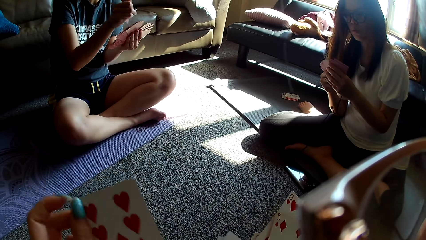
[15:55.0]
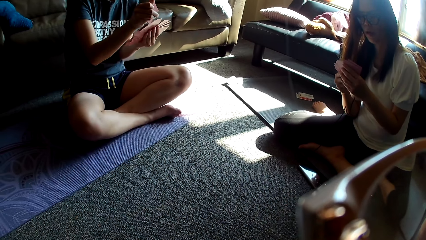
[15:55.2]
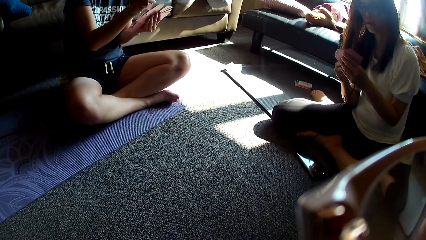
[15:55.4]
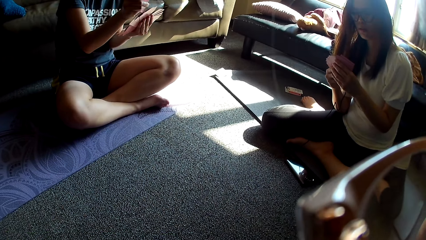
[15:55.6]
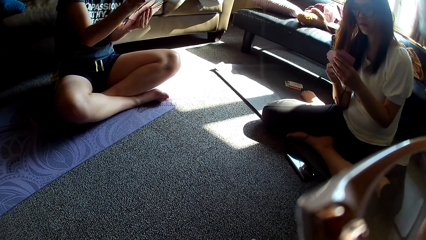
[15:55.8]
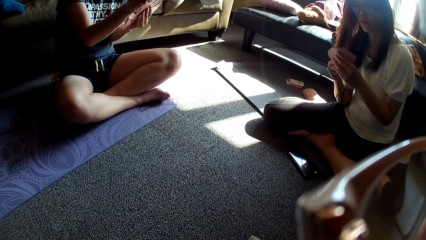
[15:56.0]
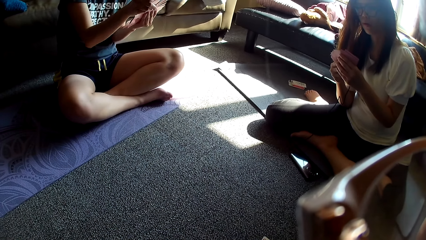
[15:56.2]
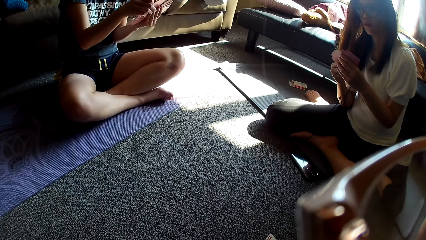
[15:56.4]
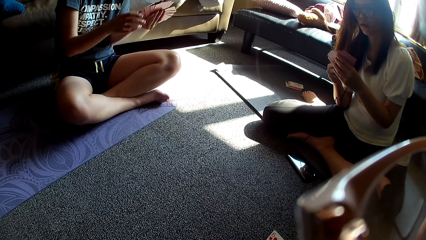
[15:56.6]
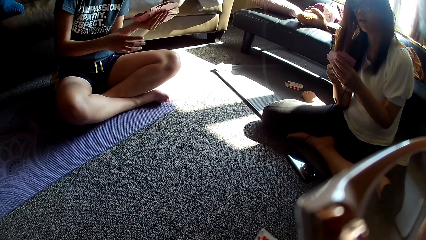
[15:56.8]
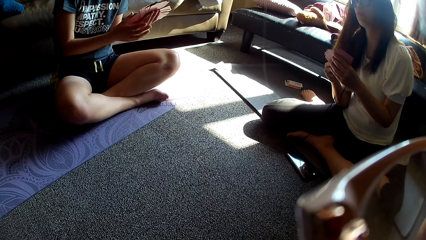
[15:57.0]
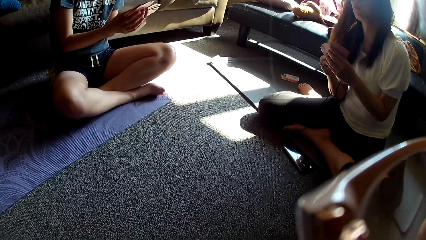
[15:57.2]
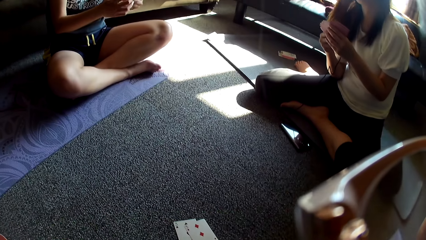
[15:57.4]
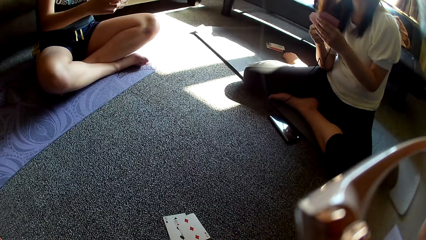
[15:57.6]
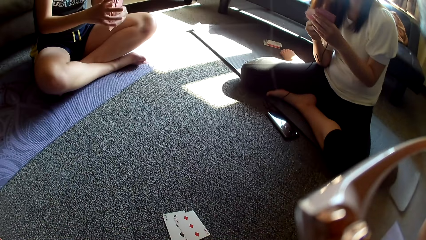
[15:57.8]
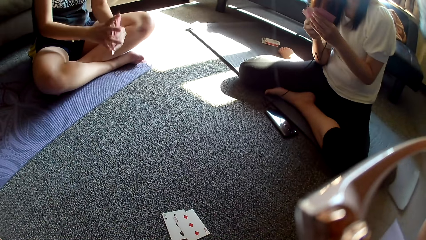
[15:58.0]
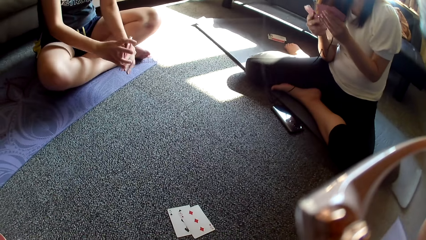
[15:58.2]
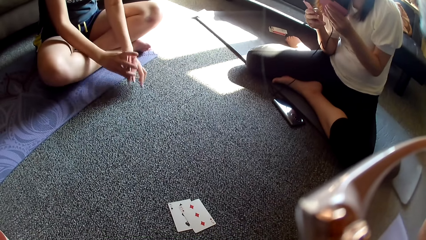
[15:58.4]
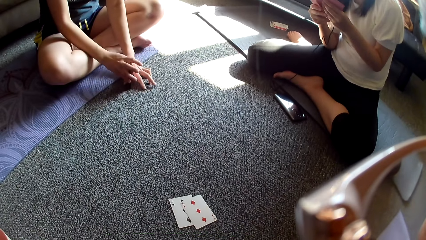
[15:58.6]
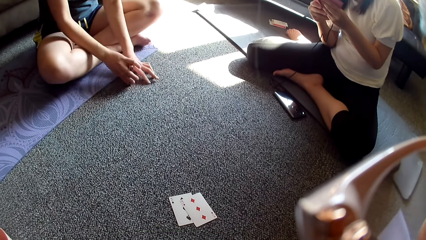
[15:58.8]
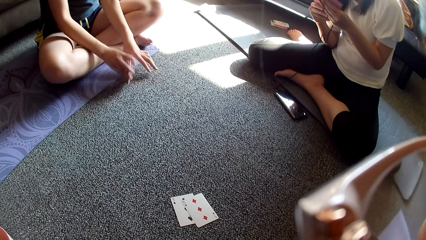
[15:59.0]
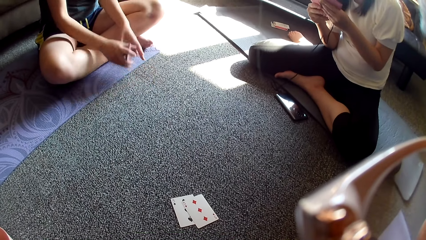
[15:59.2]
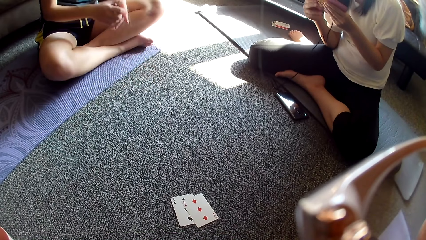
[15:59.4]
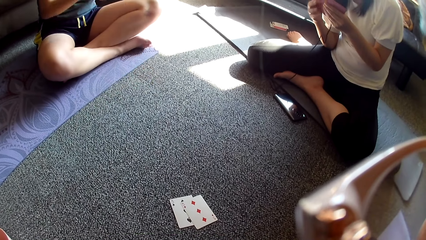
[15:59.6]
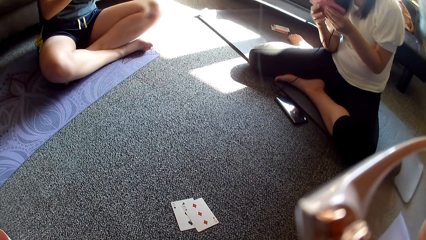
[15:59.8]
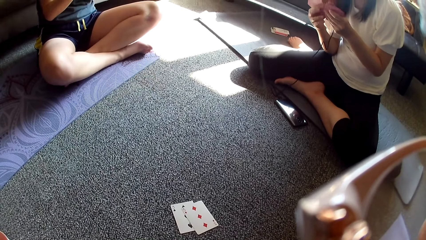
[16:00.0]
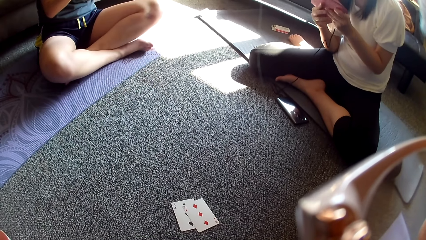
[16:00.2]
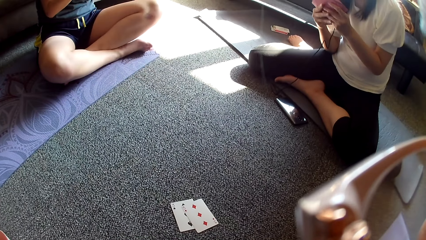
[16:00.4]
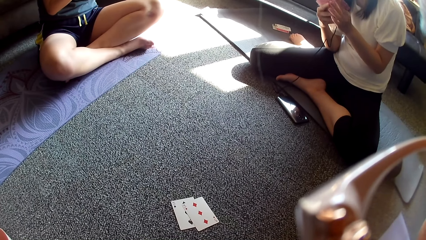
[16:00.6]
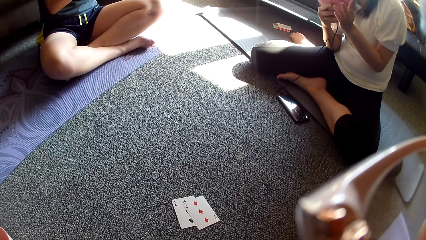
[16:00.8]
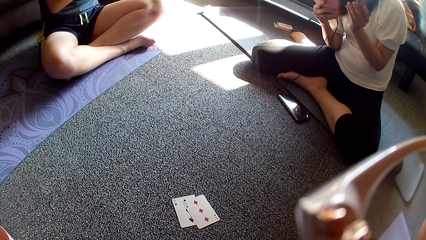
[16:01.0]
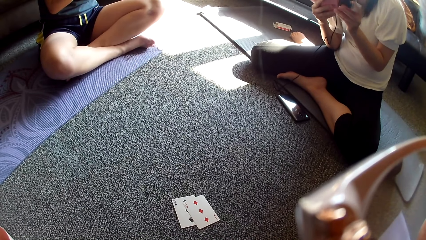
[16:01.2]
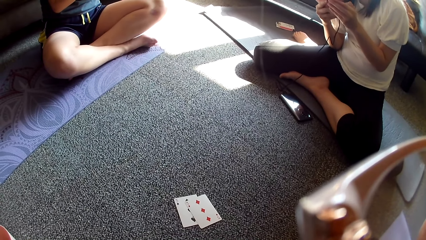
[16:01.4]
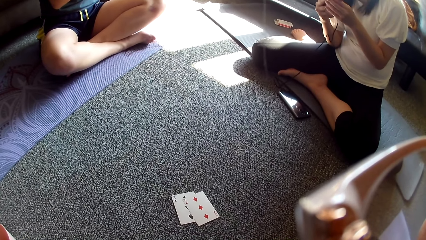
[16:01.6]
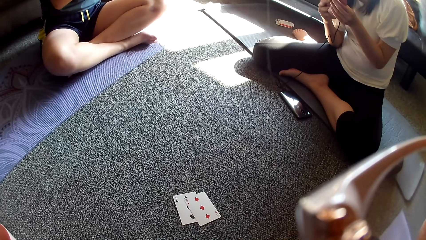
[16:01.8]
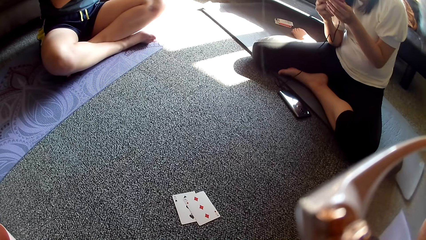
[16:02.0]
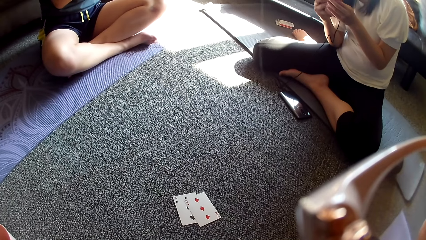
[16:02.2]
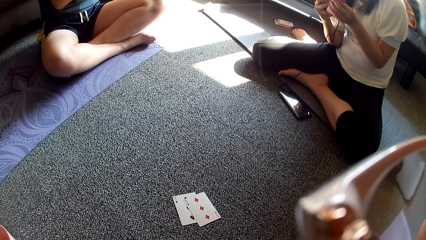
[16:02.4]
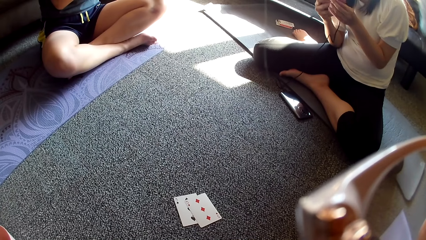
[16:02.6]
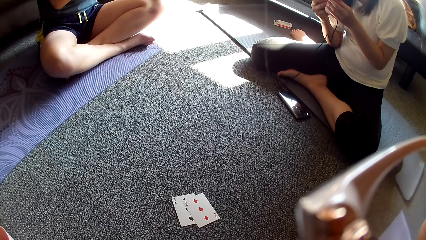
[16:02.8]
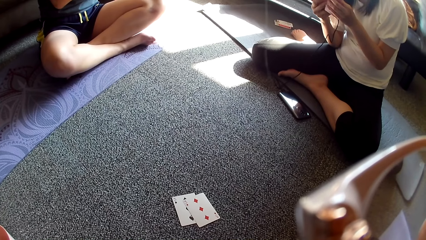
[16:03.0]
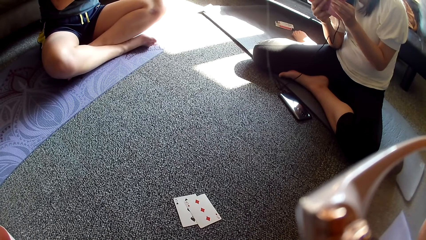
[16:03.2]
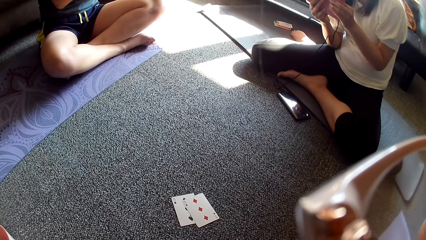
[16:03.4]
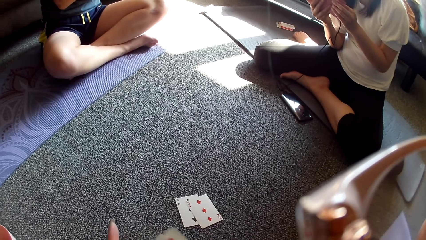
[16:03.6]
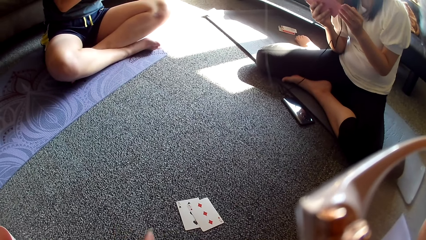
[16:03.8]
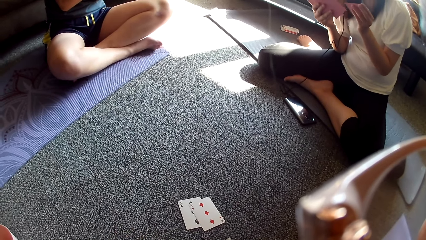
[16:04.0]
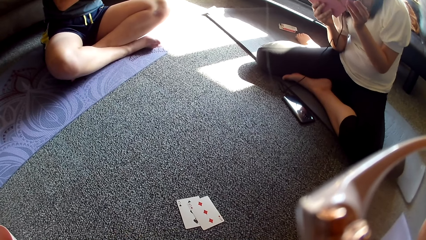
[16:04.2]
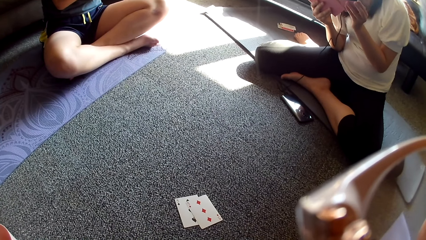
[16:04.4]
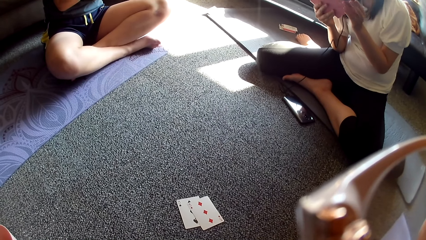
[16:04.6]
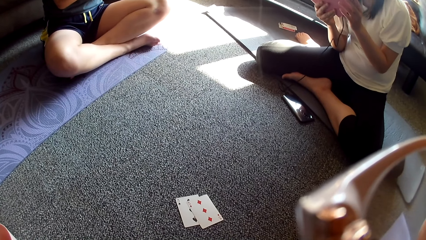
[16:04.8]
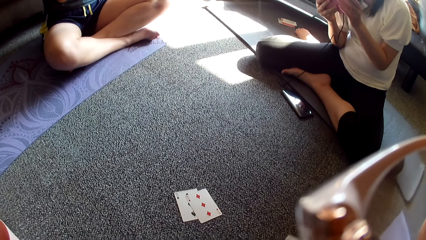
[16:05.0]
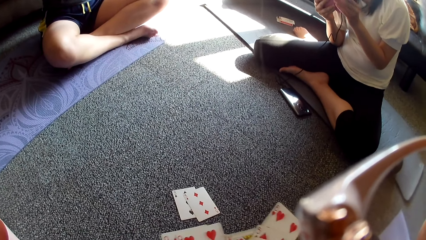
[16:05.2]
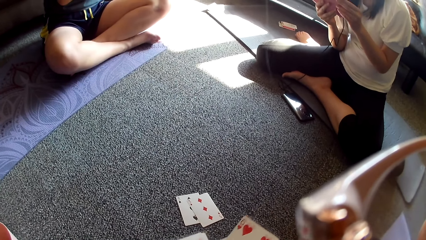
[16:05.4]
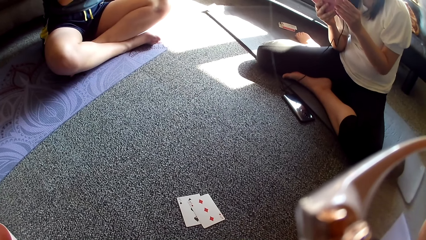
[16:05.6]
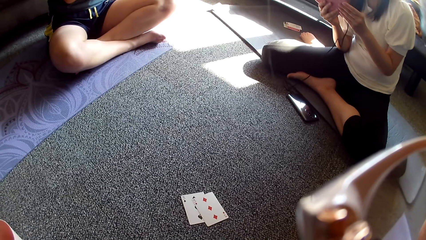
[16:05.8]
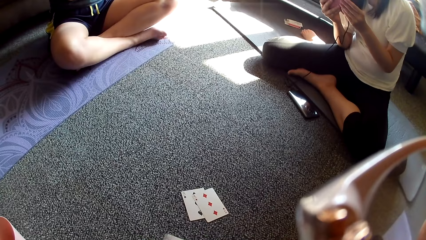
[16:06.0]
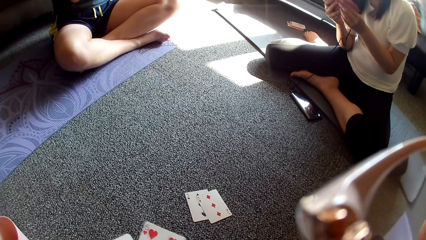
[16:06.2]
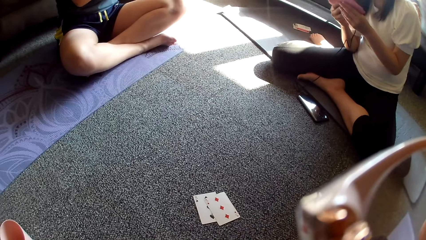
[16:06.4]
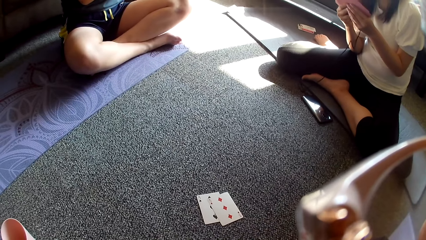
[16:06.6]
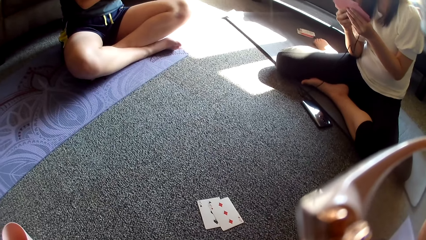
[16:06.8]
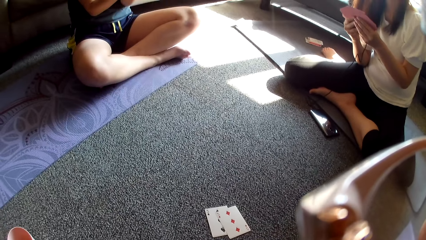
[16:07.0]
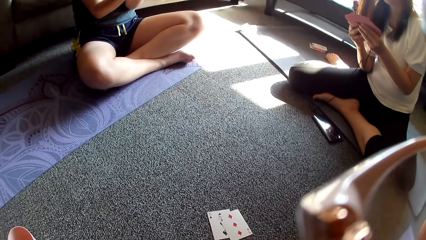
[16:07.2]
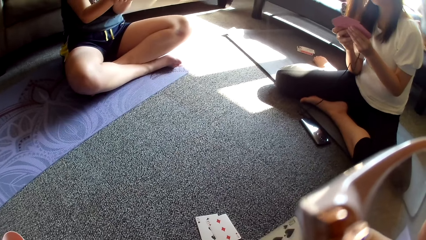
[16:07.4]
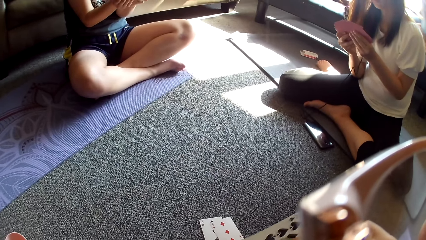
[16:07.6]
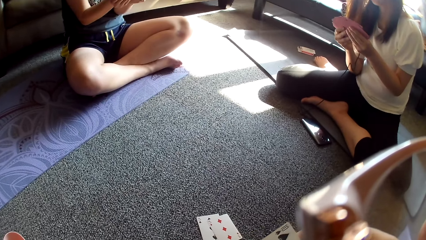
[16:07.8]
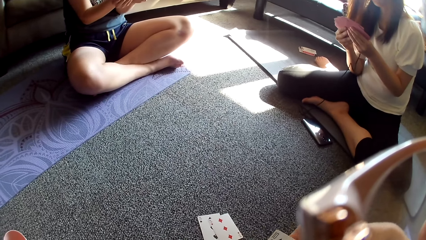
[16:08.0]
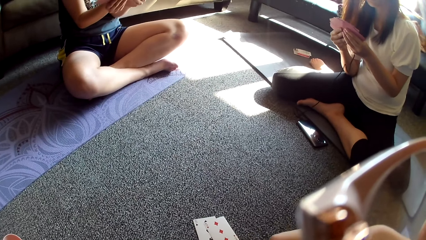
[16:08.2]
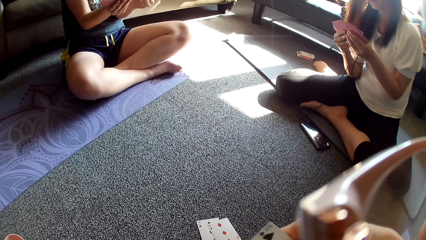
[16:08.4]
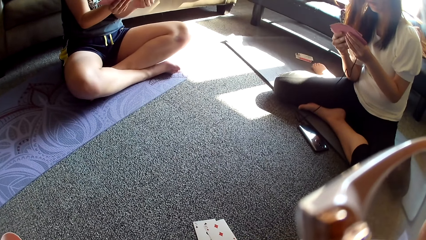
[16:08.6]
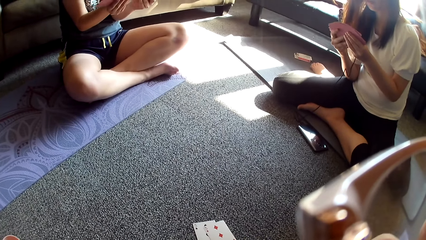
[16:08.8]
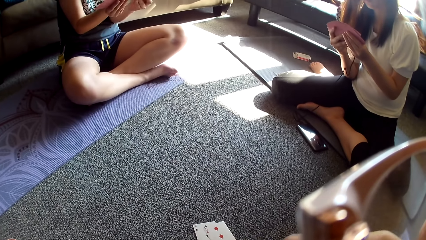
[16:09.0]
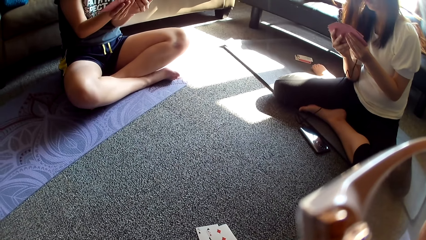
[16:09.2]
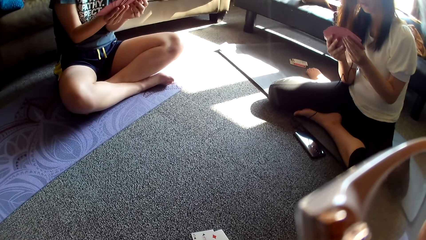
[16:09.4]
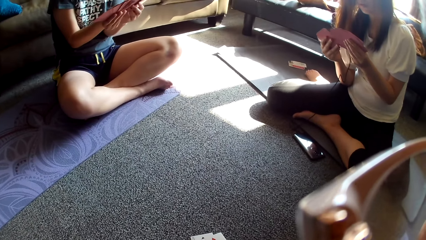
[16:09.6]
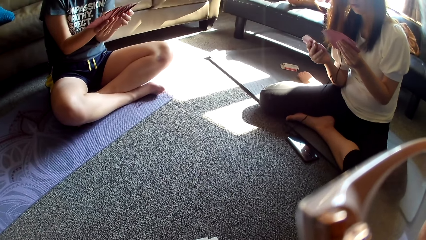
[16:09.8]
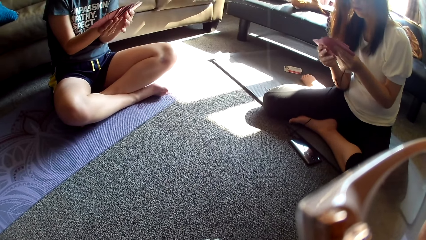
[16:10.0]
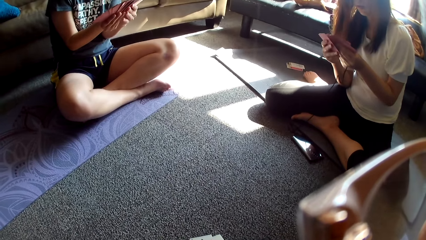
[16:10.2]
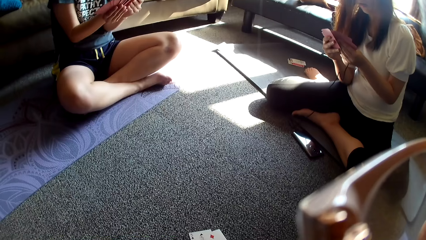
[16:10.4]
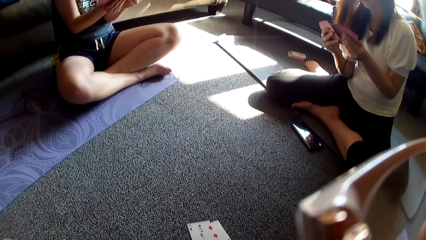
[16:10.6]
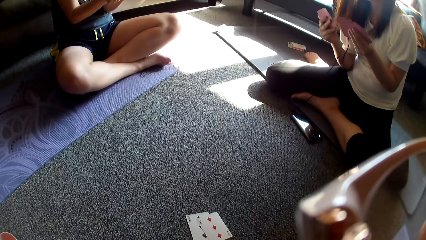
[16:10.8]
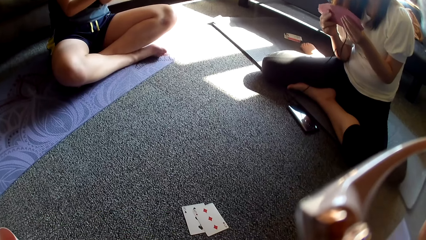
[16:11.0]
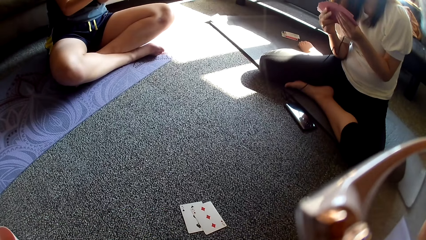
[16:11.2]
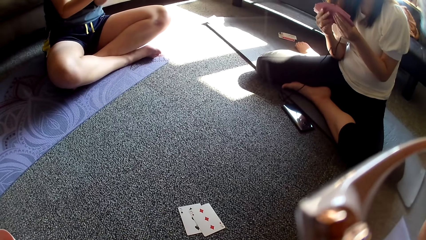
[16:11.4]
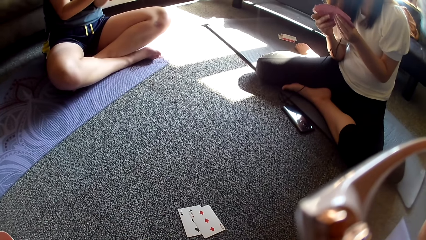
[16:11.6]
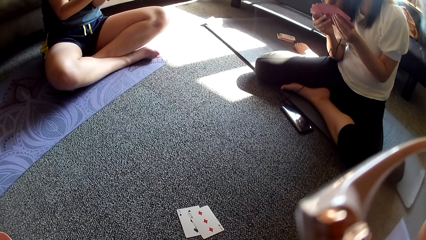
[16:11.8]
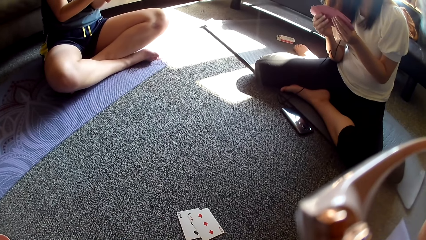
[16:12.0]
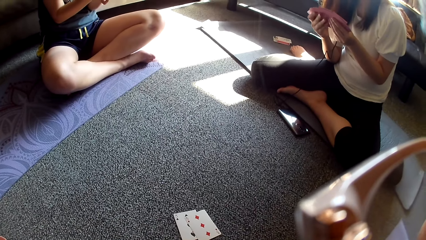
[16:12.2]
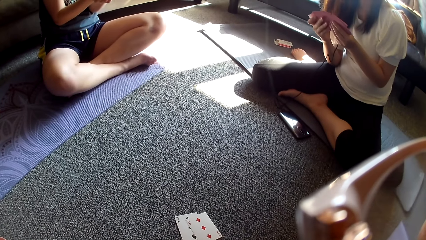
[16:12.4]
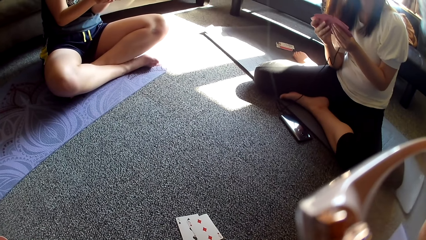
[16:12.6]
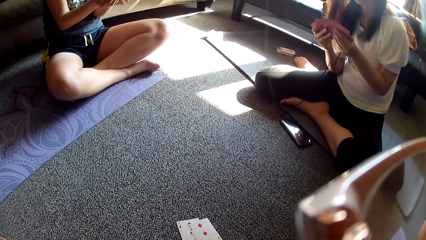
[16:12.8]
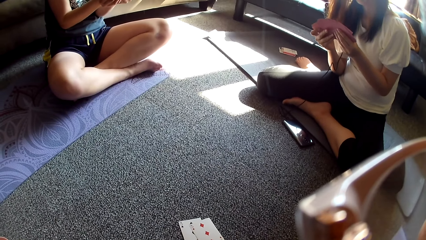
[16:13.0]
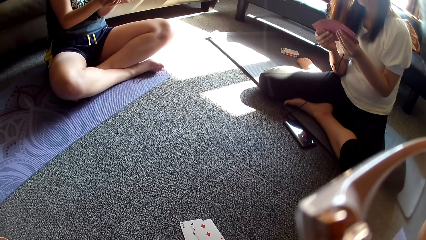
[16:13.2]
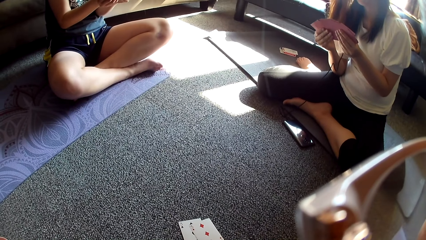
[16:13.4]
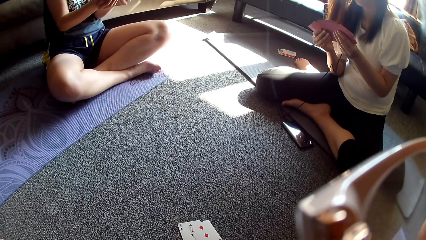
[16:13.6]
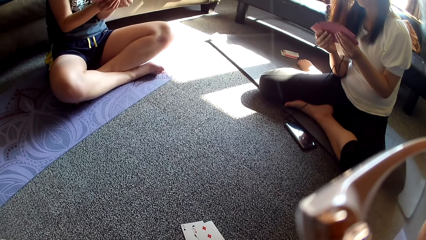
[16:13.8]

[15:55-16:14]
The camera wearer puts the cards on the floor. A lady puts her cards together. Someone plays while talking.
